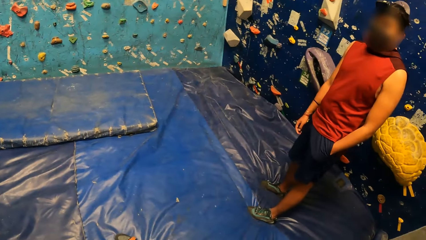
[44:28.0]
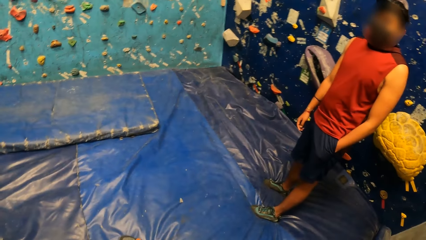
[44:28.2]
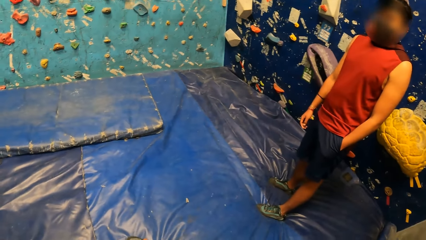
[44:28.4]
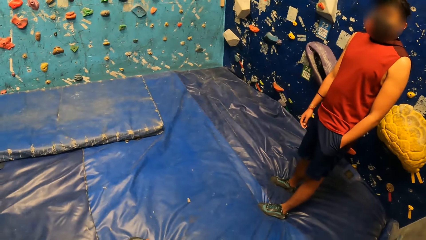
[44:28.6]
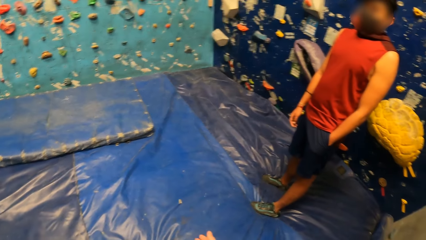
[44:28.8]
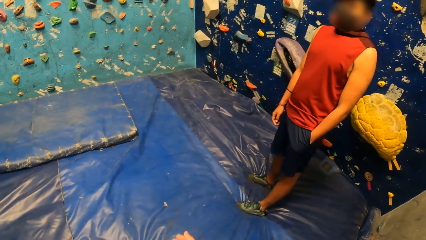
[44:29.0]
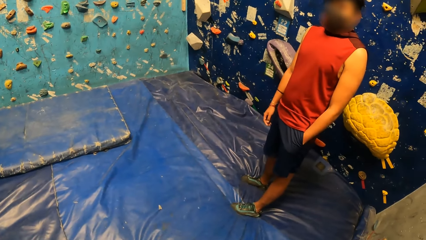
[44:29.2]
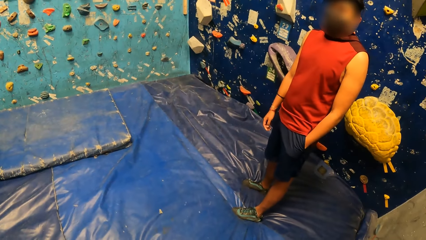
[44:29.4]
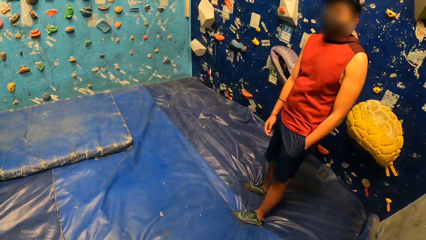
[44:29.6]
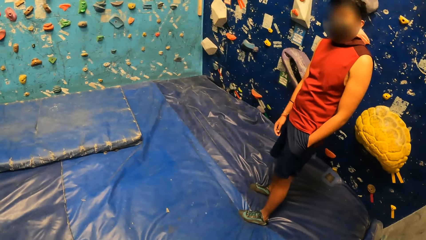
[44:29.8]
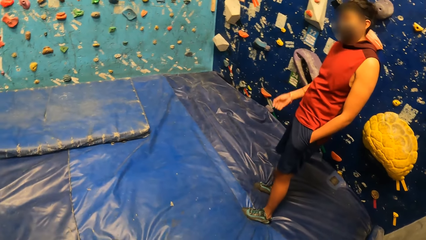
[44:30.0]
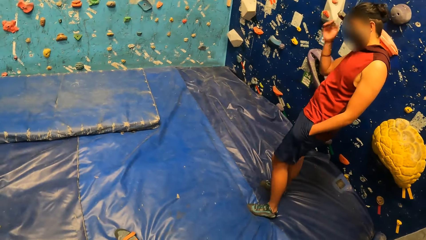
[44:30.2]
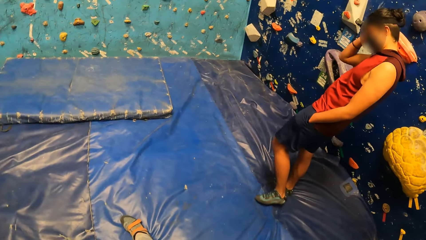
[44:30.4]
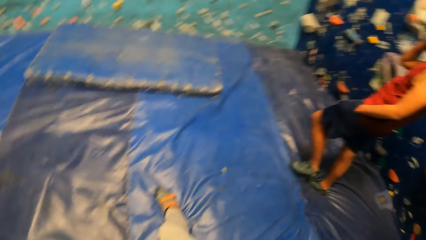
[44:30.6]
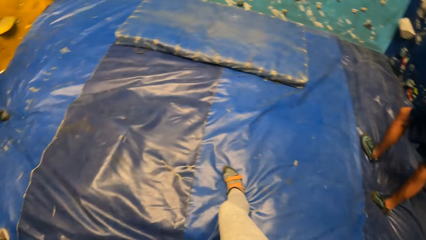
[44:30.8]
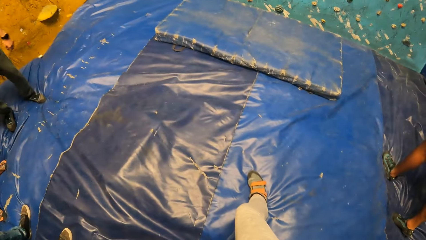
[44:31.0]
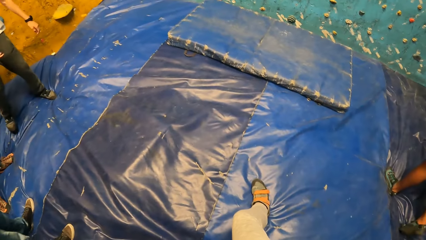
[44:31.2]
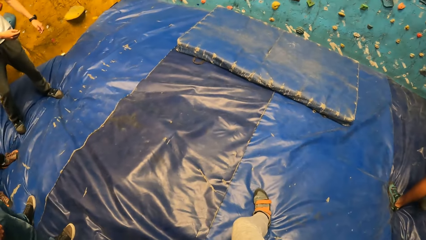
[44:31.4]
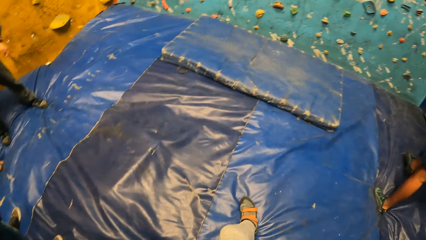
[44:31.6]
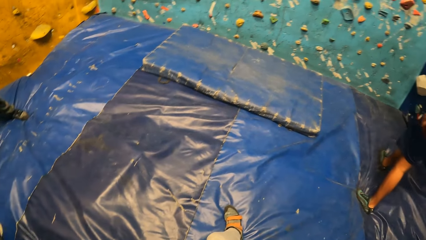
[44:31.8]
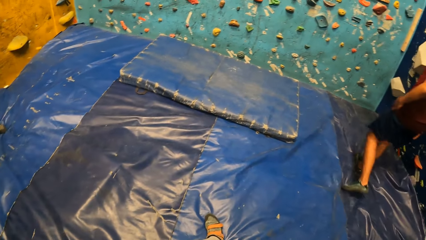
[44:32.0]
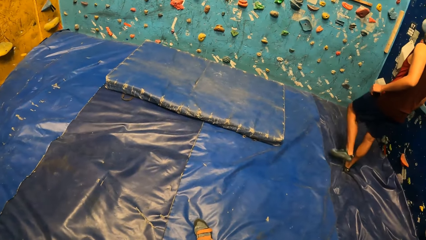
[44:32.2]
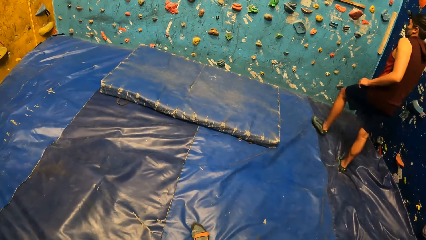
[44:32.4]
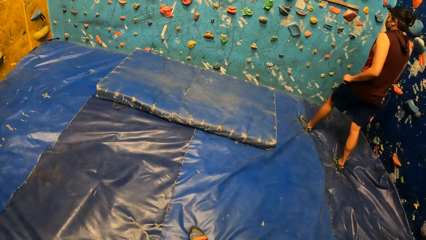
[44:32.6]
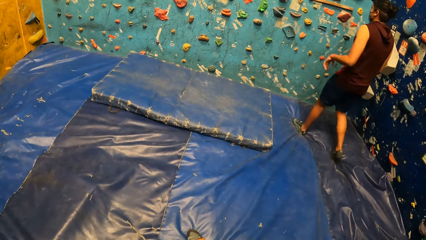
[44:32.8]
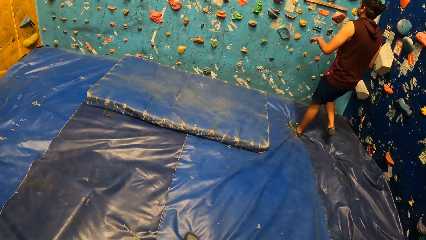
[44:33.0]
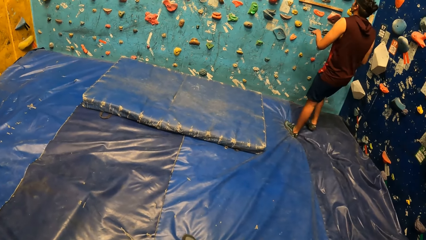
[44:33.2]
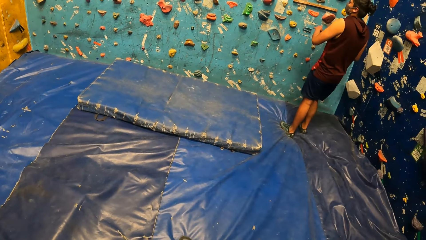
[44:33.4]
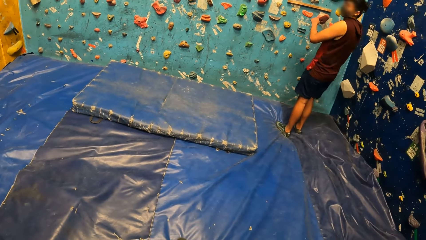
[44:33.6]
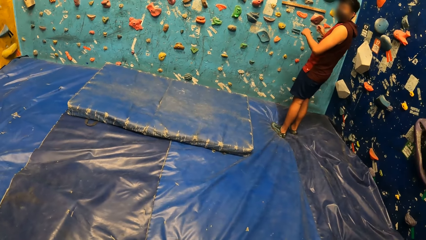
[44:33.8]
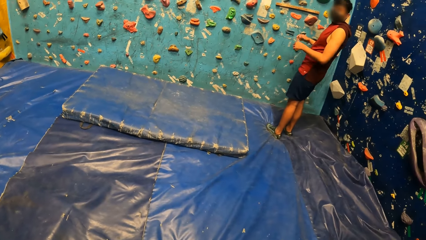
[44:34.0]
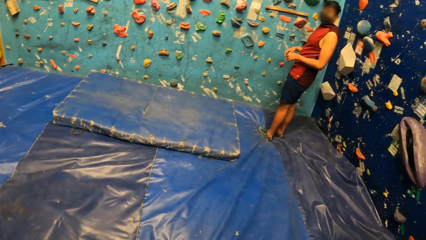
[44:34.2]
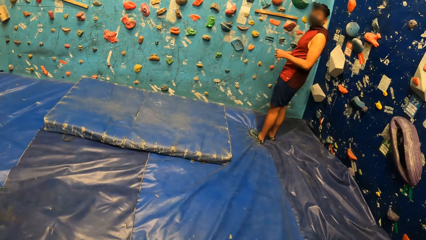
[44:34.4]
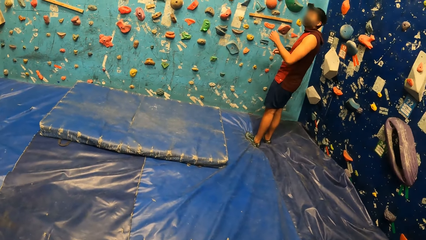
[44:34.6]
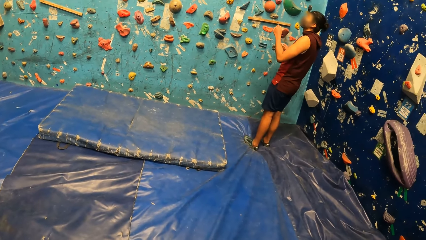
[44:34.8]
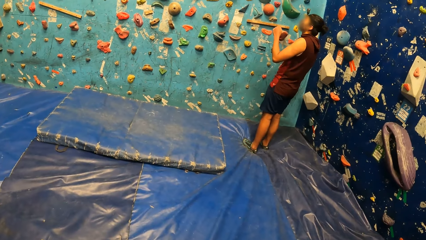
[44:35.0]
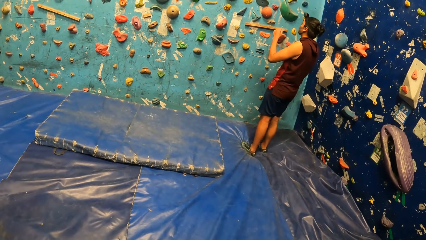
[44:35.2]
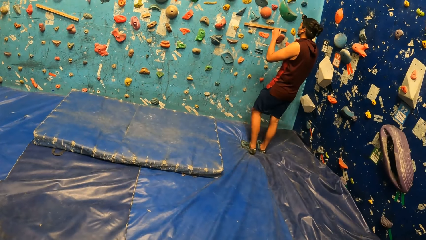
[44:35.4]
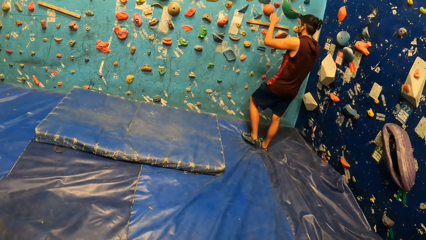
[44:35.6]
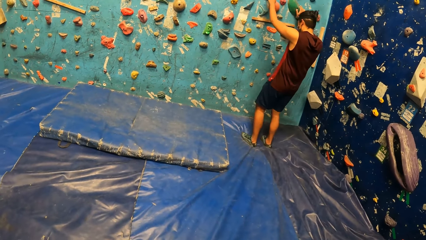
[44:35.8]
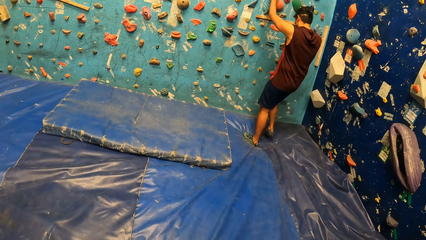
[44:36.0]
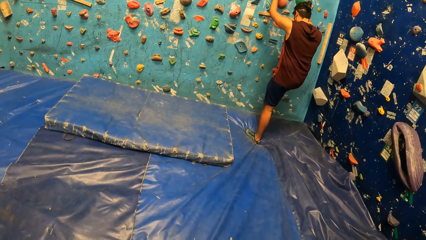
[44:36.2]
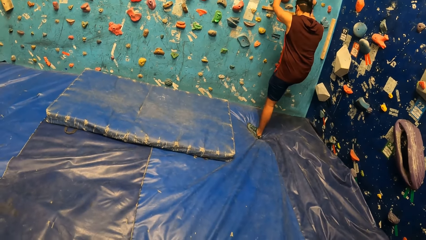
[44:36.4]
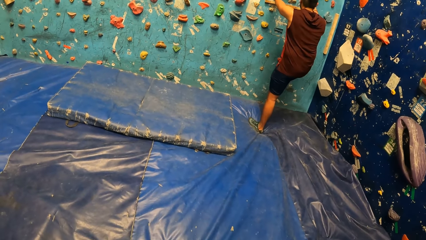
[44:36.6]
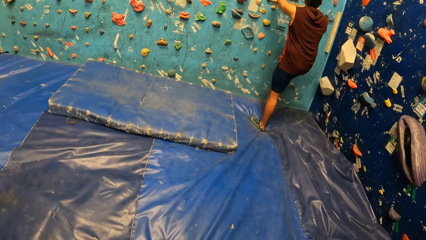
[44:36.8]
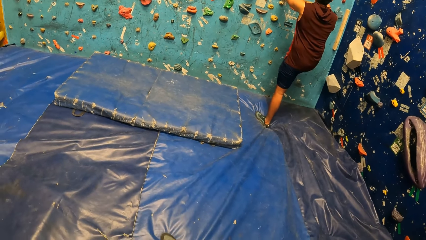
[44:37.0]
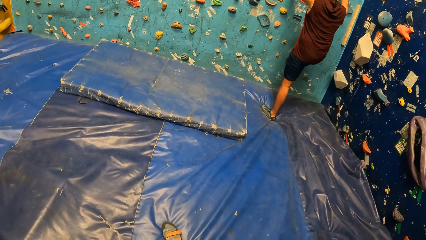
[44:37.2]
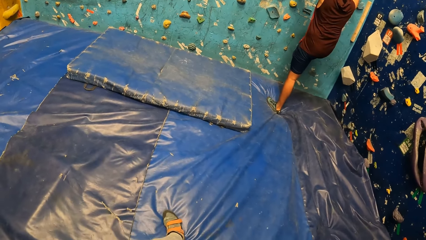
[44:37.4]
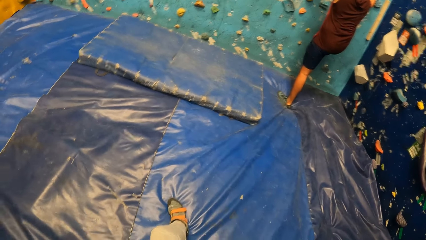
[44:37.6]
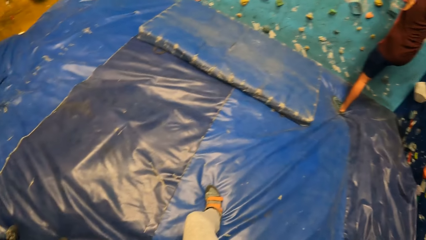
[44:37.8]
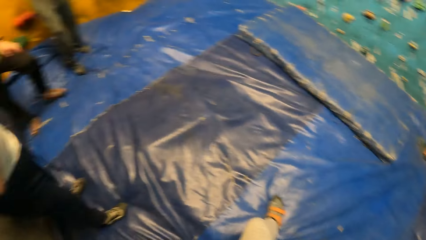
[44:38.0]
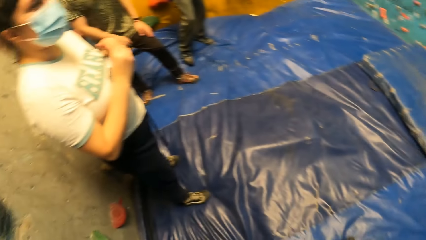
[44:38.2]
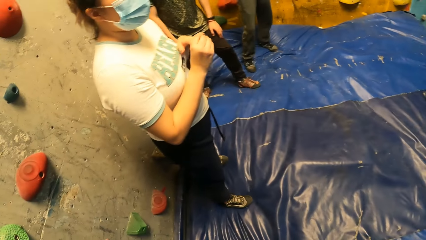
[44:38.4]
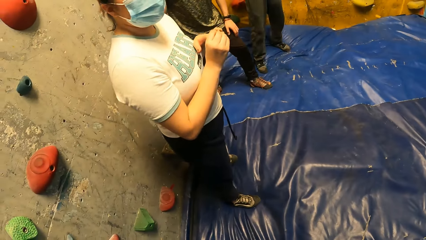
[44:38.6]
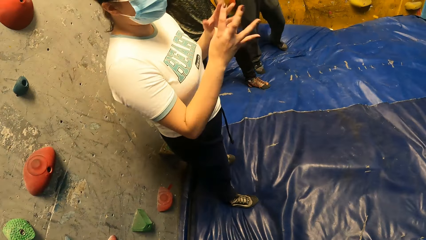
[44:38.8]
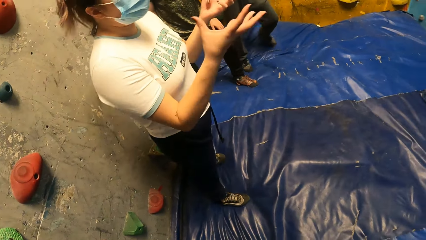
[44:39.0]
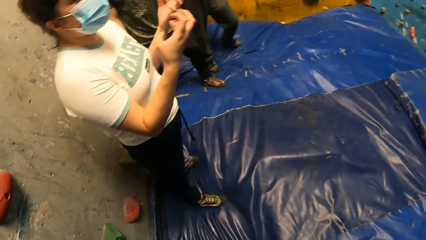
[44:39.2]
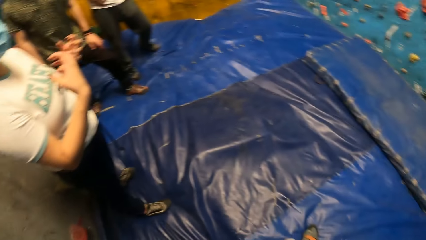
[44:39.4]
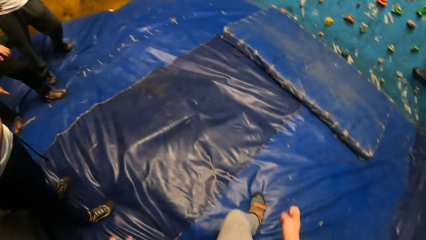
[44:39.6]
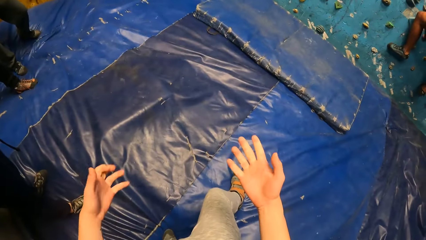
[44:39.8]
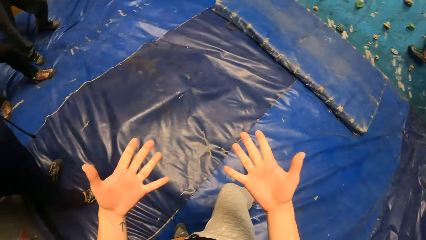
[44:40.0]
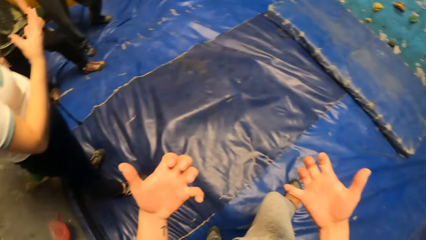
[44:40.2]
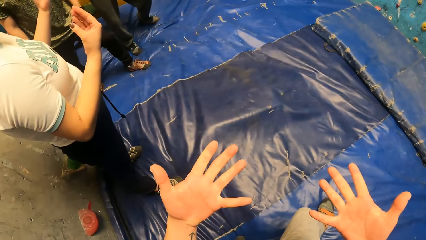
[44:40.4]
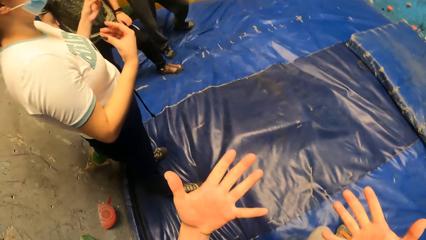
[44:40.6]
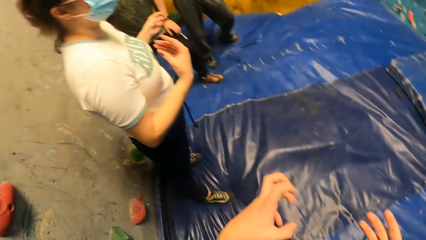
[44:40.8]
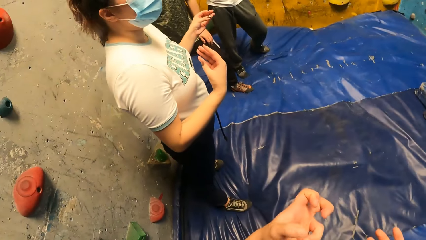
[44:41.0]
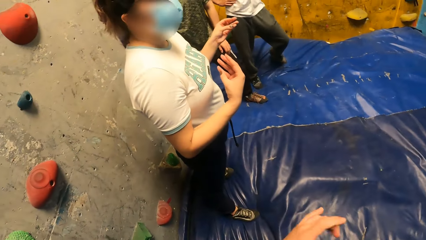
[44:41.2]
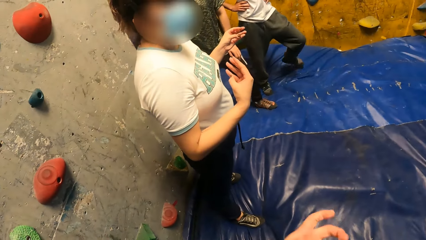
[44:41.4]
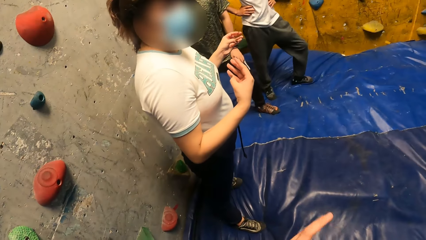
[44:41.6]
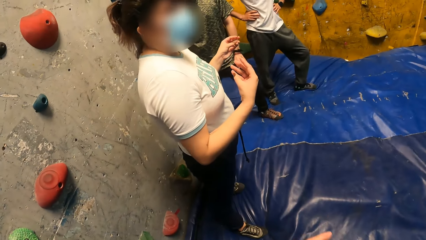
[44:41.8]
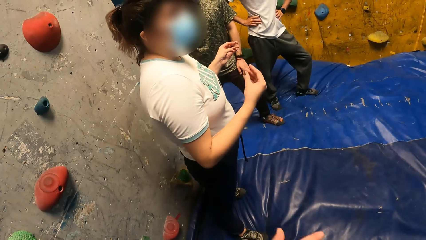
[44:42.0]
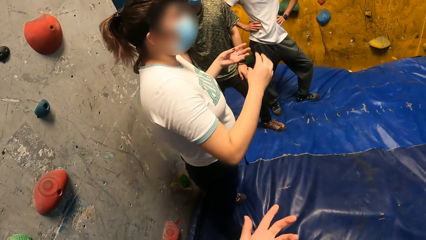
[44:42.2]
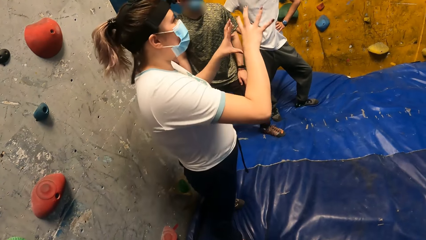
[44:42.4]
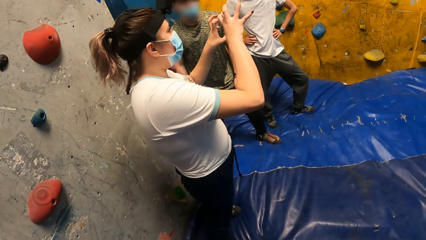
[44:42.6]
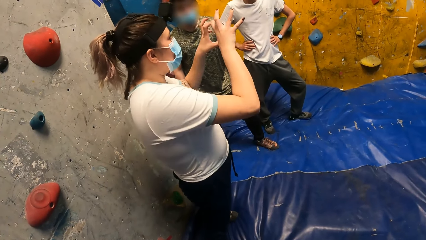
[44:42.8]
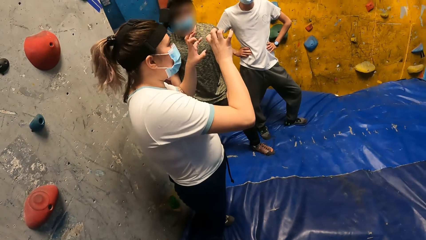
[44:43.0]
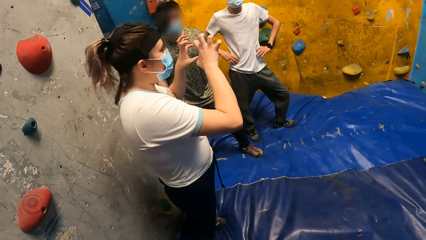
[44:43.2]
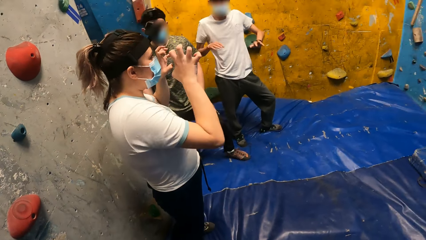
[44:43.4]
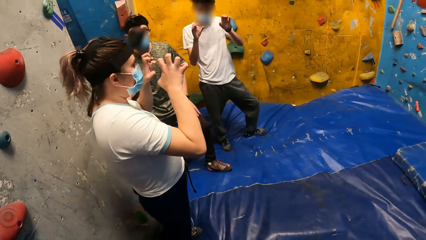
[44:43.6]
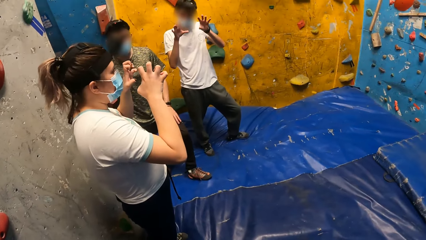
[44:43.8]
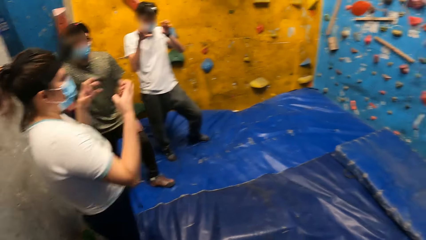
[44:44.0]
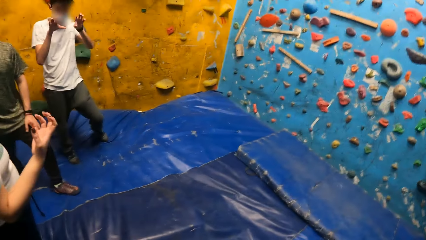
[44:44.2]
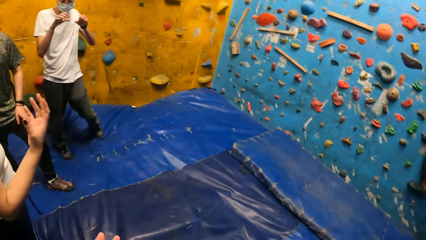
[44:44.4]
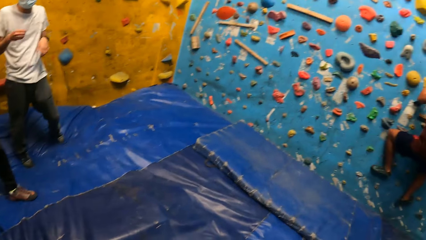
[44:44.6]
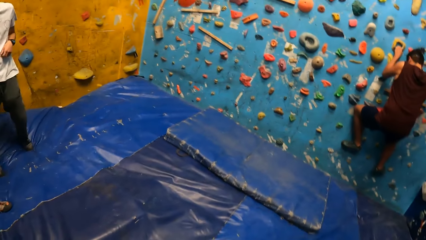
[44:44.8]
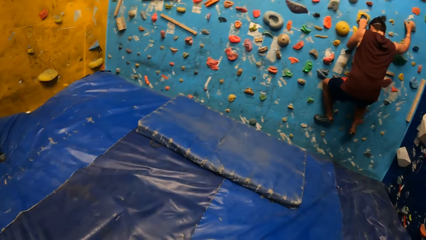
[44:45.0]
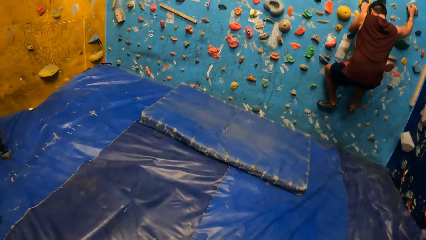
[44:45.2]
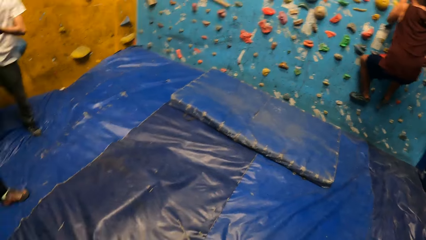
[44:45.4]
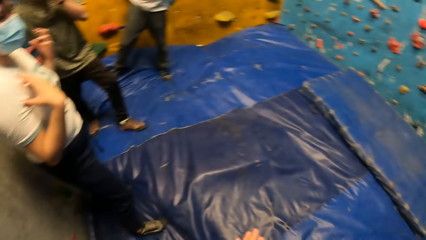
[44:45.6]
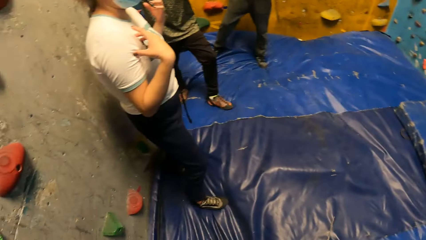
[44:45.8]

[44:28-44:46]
A man walks towards the climbing wall. The camera wearer stares at a man. The first man climbs the climbing wall. A woman converses with another man. The camera wearer looks at his hands. He does gestures with a lady. Another man folds his fingers in the climbing wall room. The woman folds her fingers in the climbing wall room.
